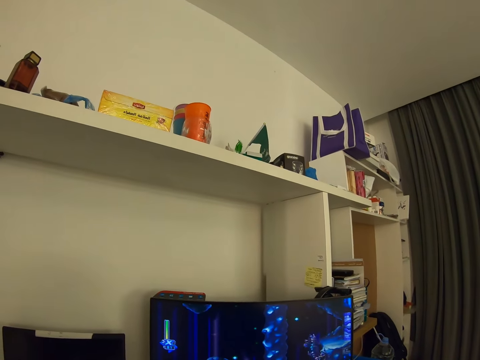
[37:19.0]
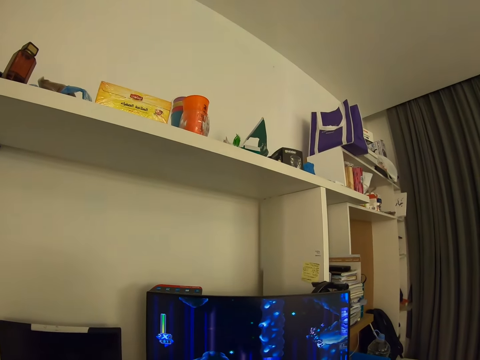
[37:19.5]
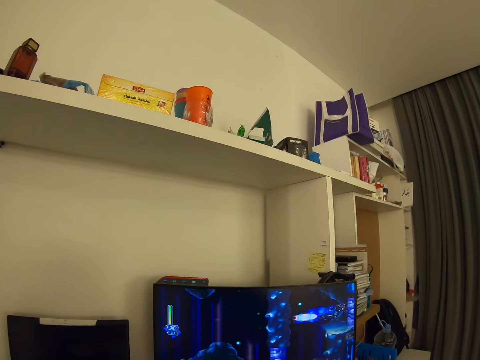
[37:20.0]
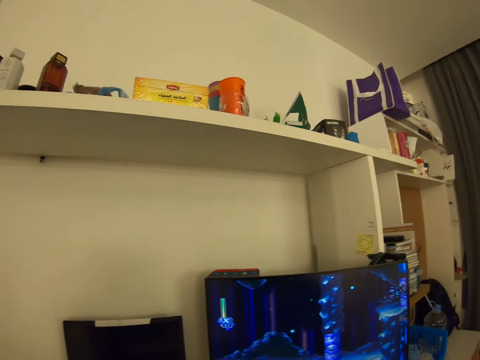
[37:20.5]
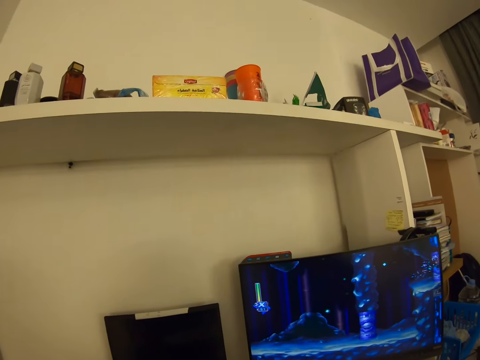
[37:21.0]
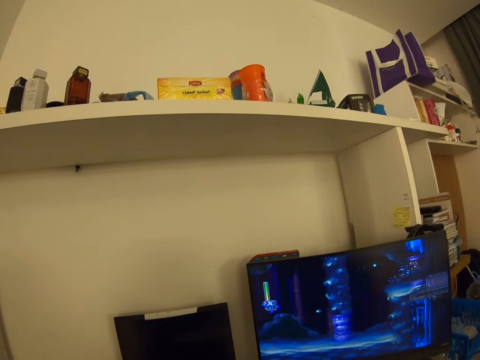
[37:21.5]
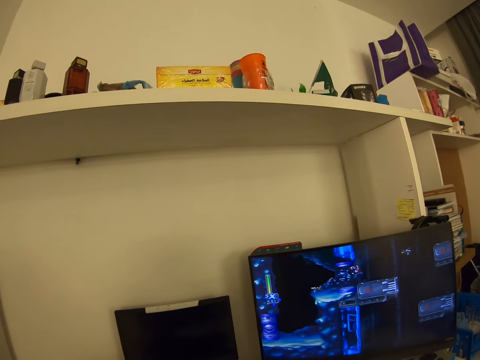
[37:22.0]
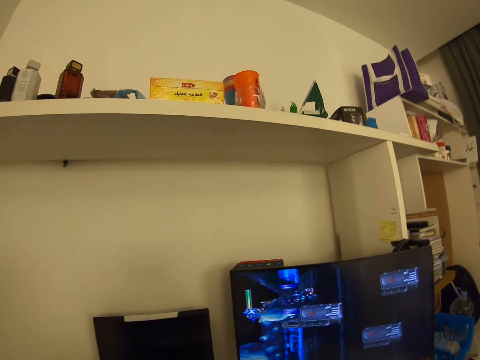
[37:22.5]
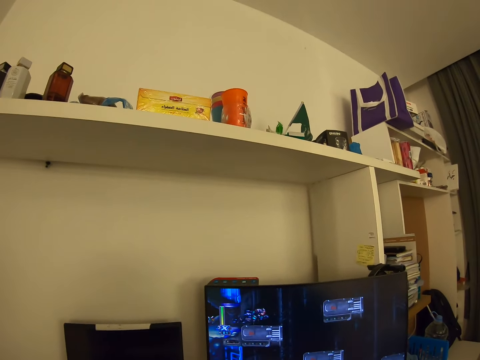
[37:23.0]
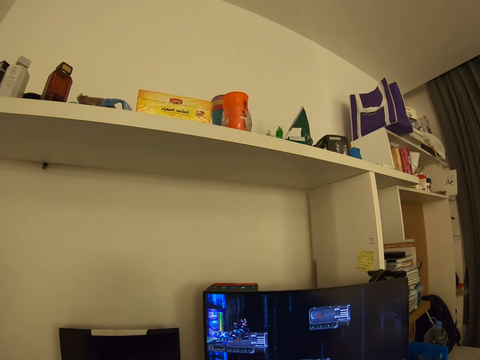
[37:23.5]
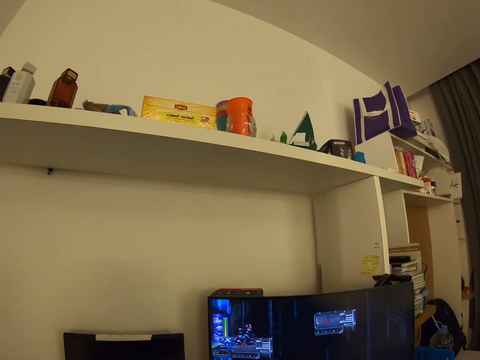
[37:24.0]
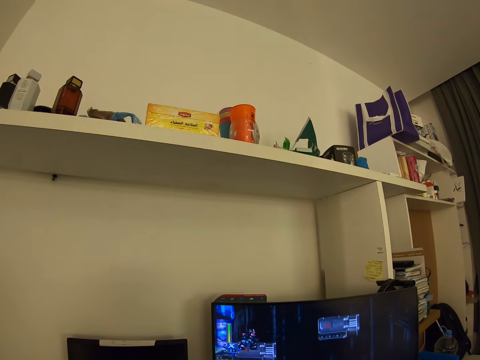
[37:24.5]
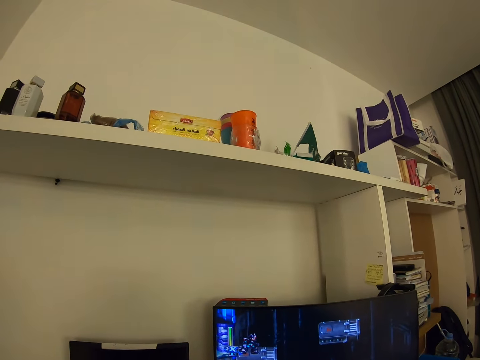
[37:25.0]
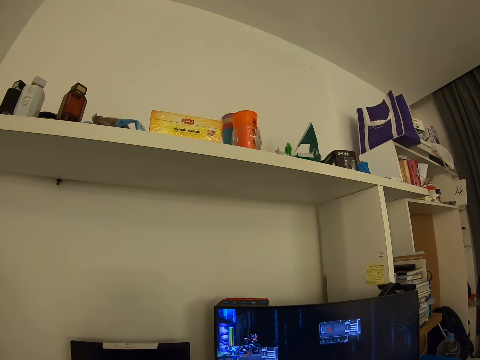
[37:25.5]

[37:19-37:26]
The camera wearer plays a game on the computer.

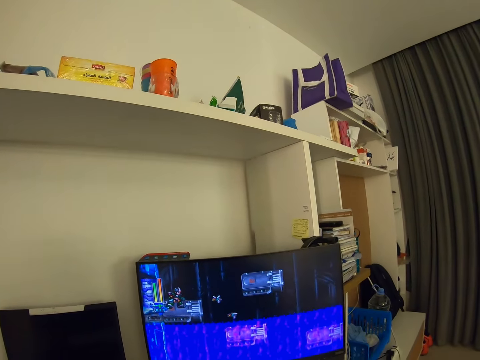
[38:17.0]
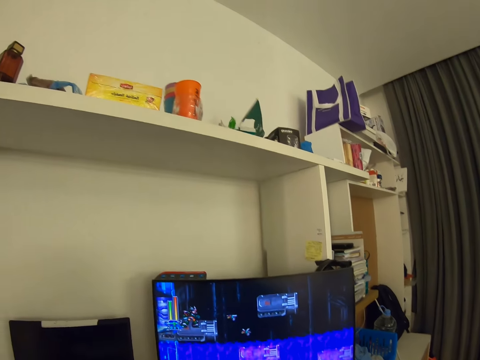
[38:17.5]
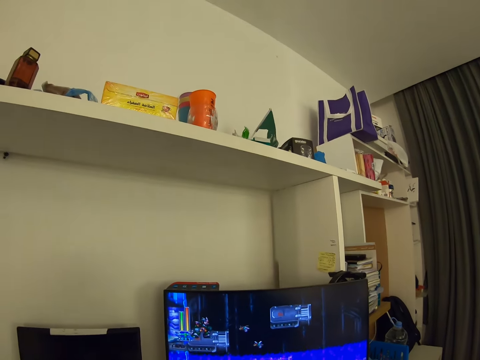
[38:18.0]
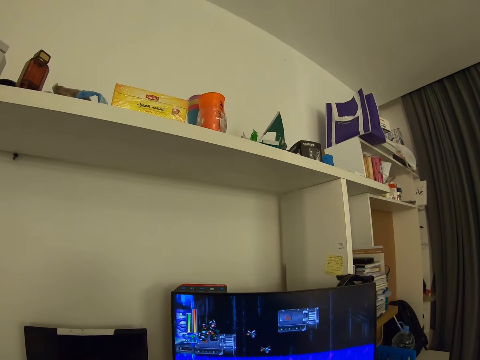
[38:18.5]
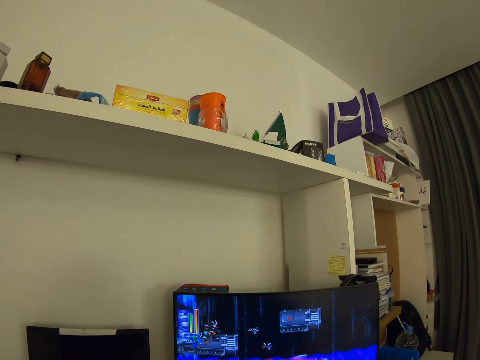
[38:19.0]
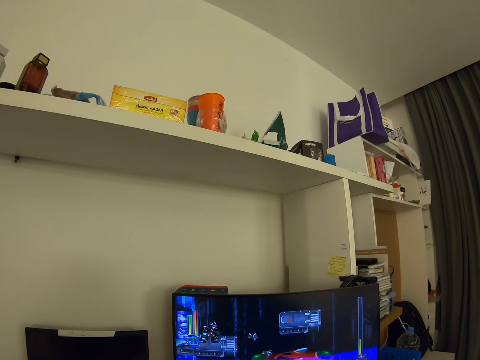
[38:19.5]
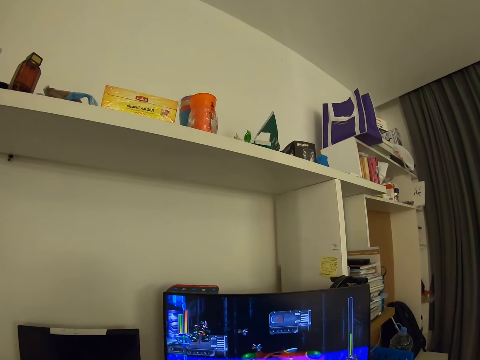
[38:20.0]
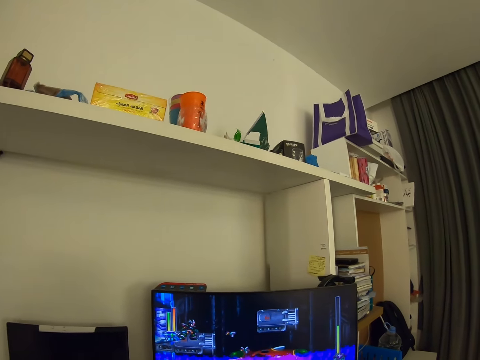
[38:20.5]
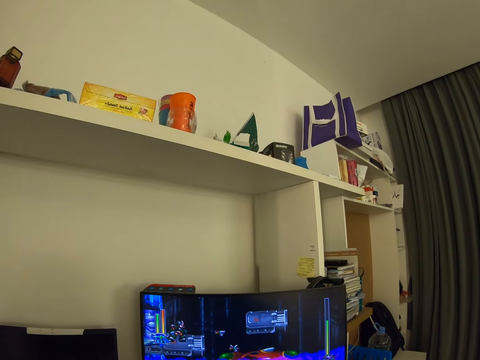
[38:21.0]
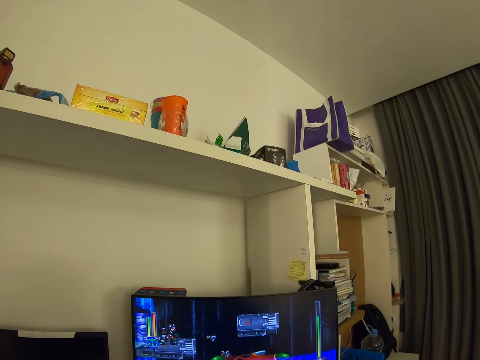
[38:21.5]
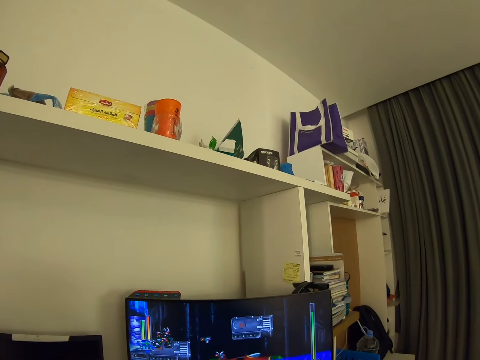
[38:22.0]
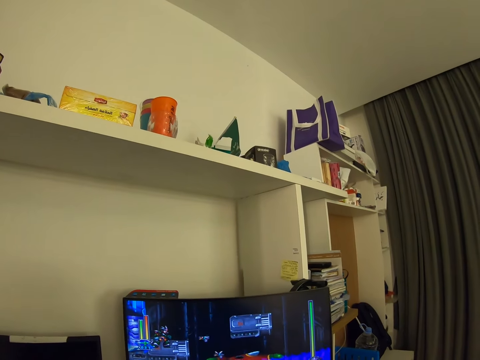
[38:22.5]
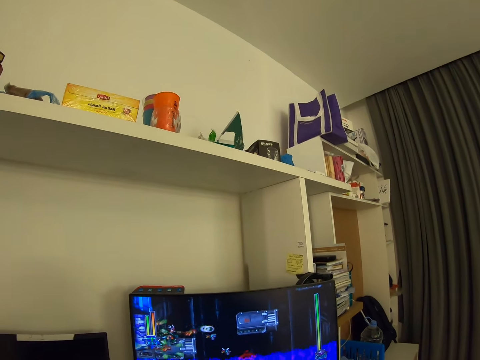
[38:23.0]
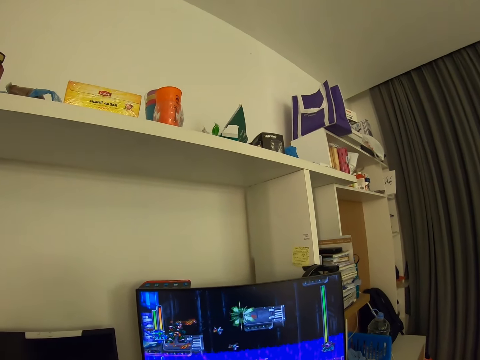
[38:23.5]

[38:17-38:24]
The camera wearer plays a game on the computer.

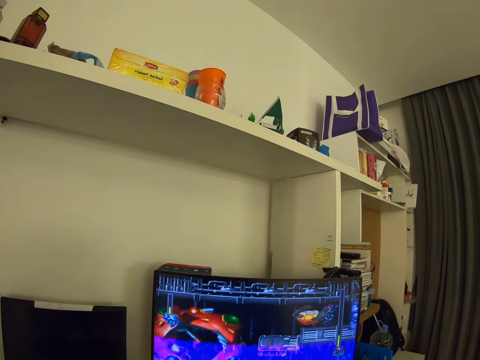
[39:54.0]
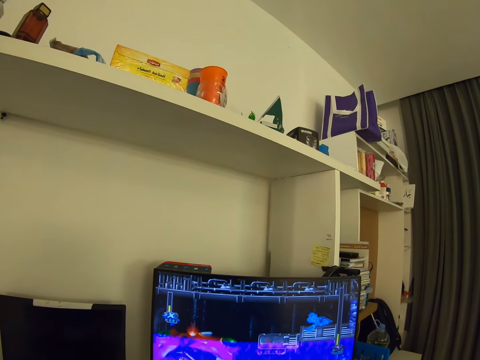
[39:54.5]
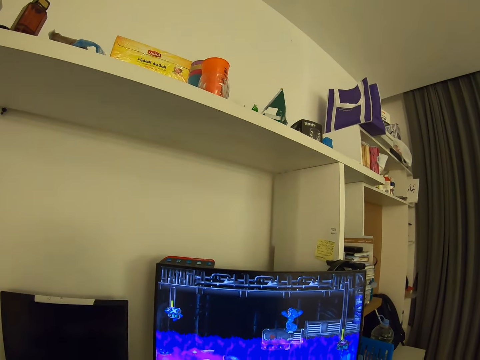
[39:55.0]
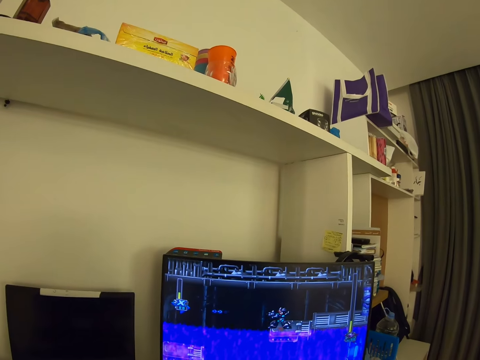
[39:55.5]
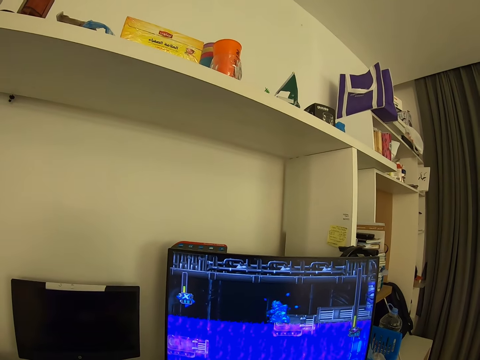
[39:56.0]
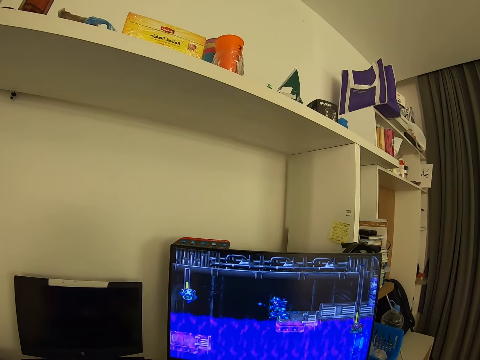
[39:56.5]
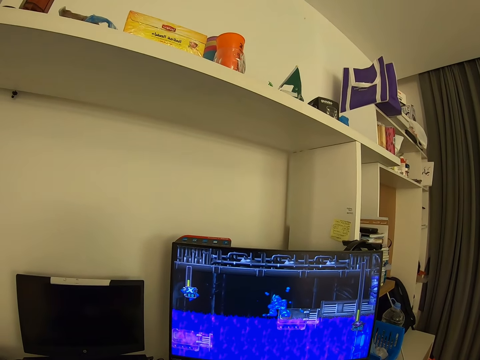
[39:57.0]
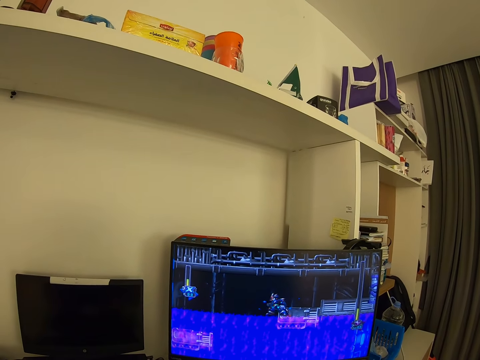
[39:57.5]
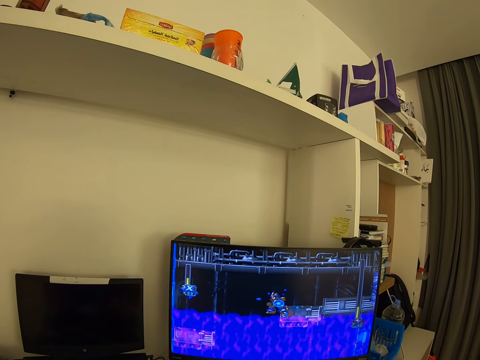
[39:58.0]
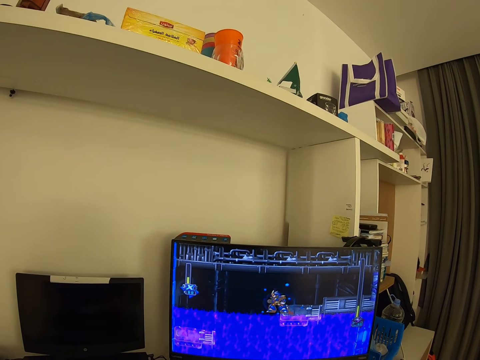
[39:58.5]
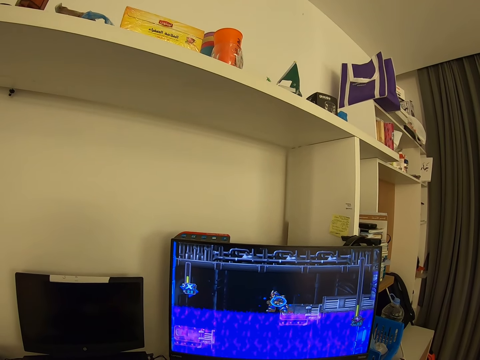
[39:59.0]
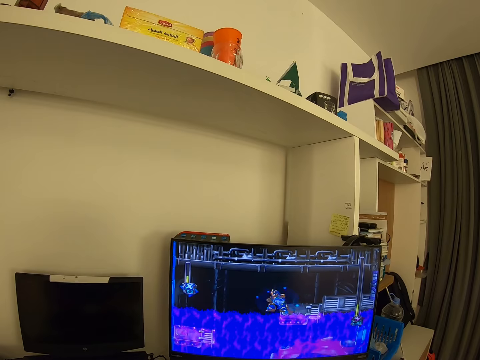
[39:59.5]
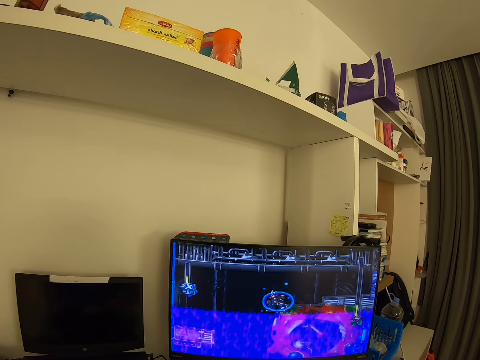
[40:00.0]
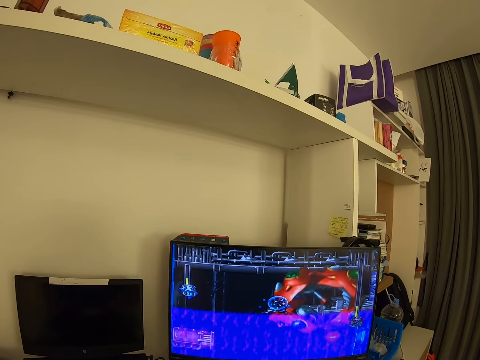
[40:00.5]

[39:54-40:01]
The camera wearer plays a game on the computer.

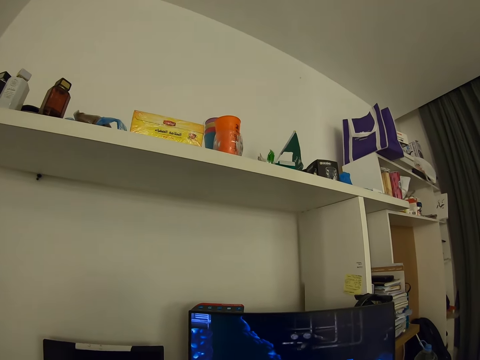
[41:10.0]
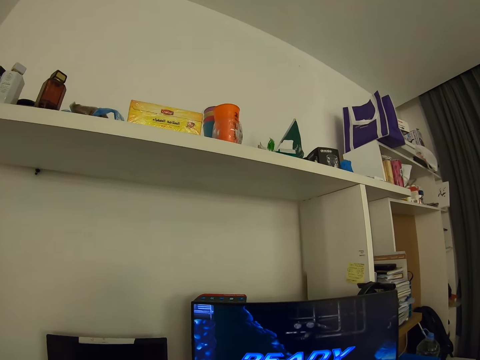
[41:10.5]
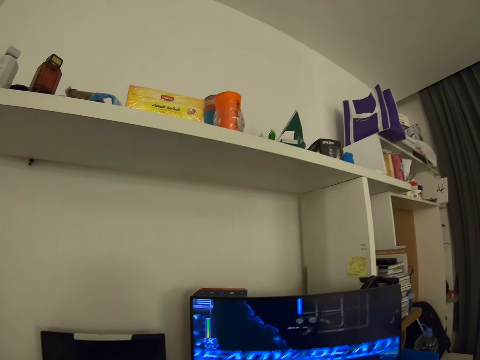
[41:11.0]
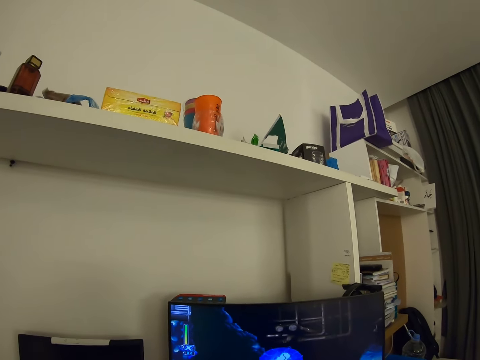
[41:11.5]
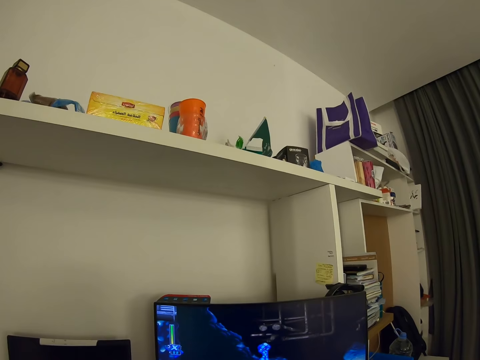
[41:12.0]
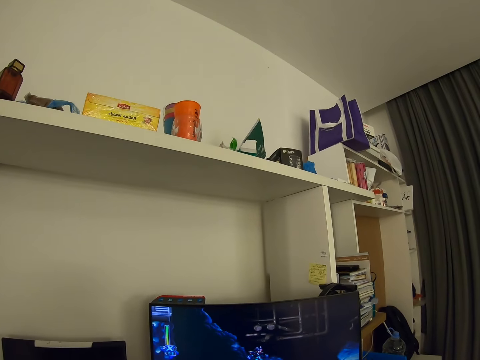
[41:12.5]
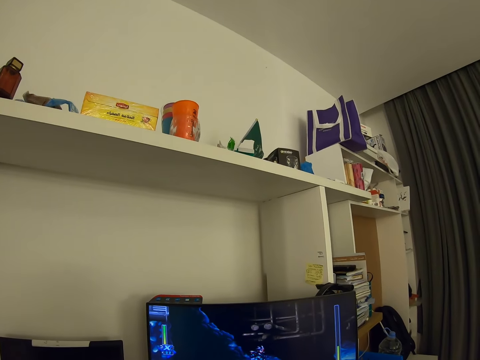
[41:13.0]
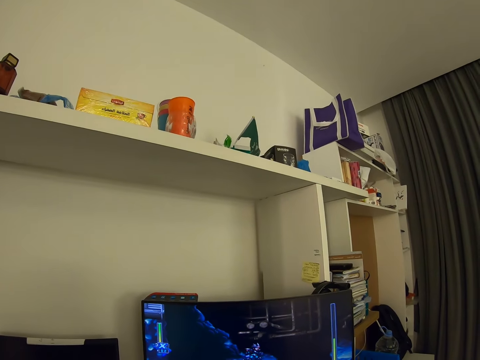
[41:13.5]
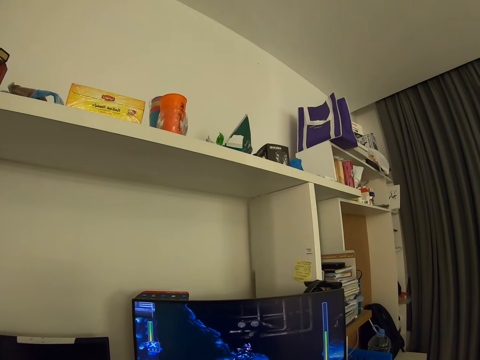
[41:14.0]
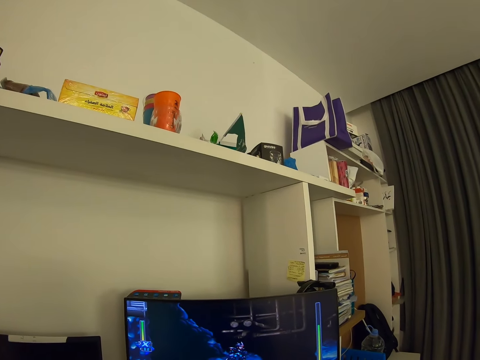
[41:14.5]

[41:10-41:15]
The camera wearer looks around.
